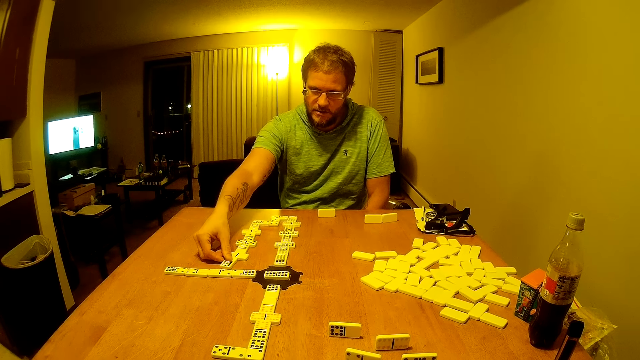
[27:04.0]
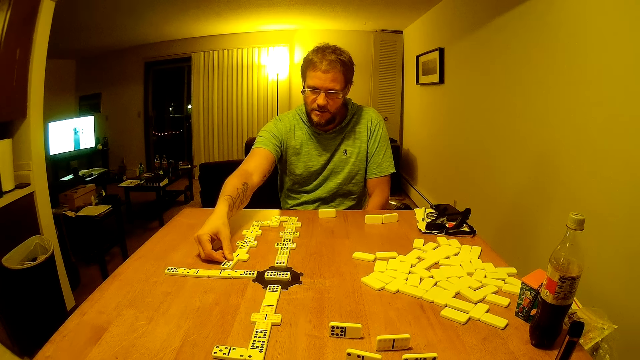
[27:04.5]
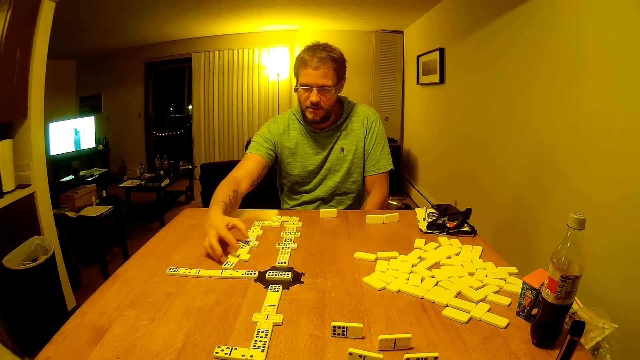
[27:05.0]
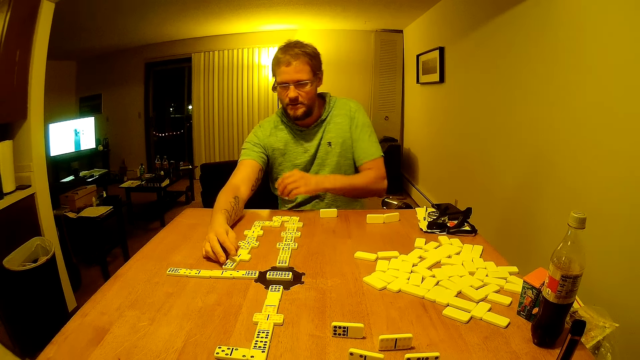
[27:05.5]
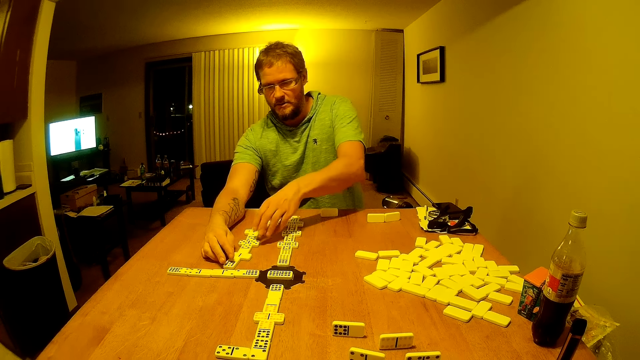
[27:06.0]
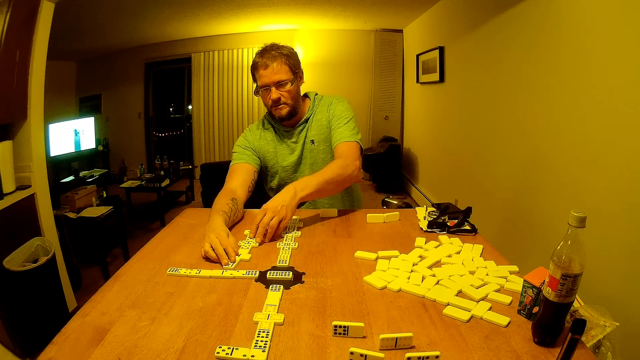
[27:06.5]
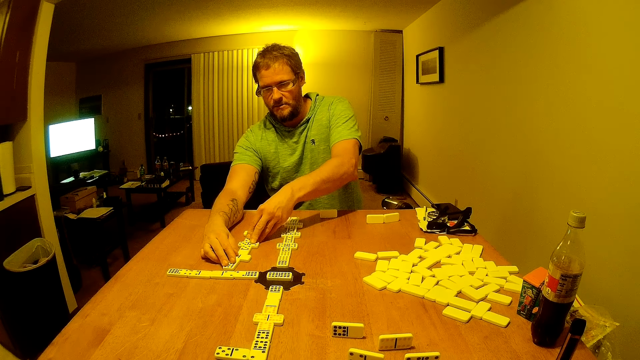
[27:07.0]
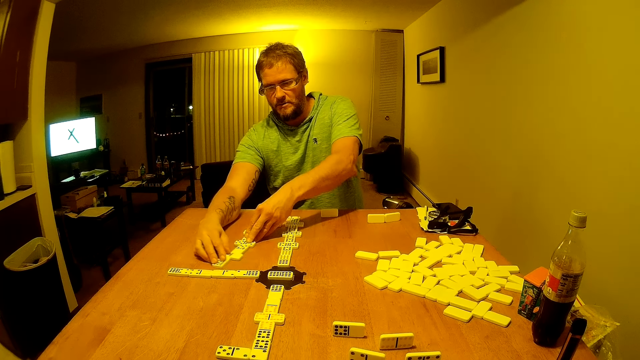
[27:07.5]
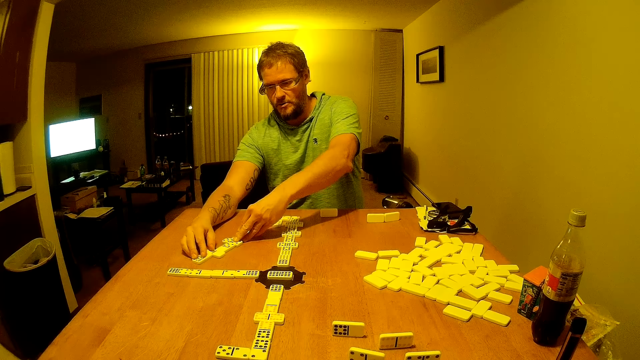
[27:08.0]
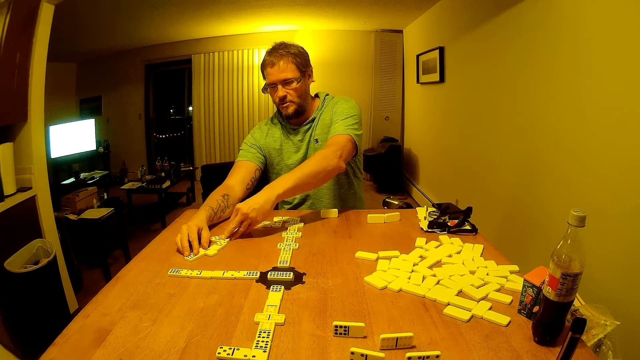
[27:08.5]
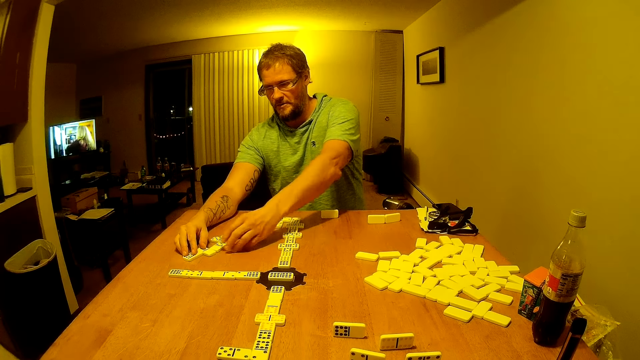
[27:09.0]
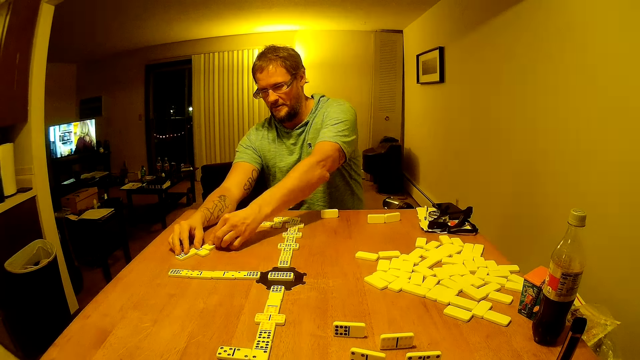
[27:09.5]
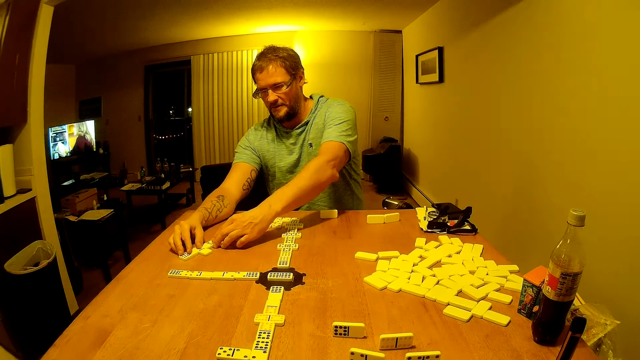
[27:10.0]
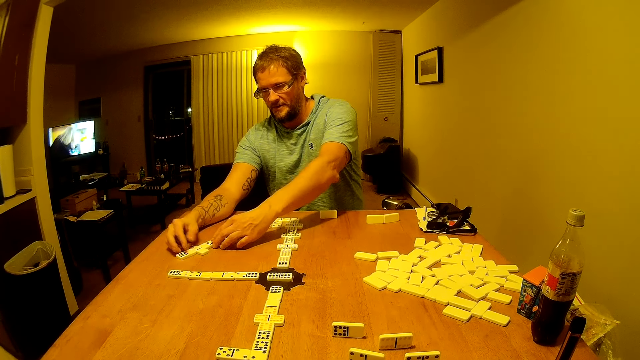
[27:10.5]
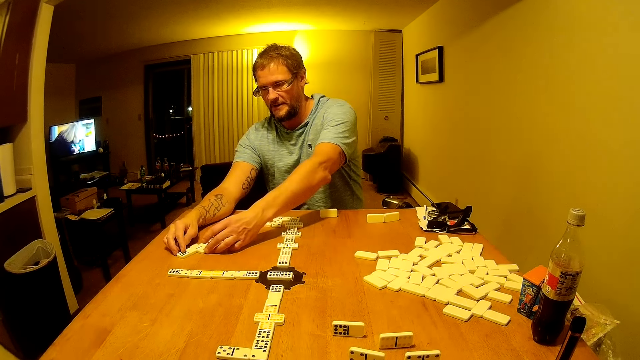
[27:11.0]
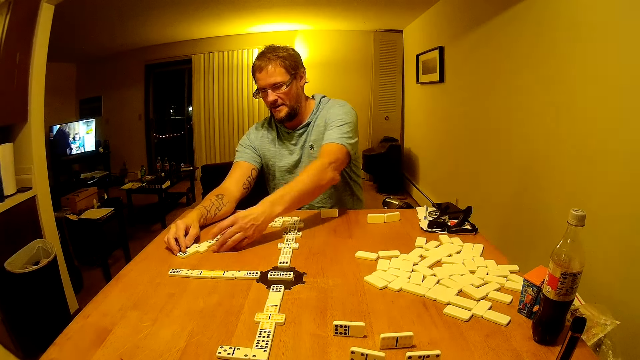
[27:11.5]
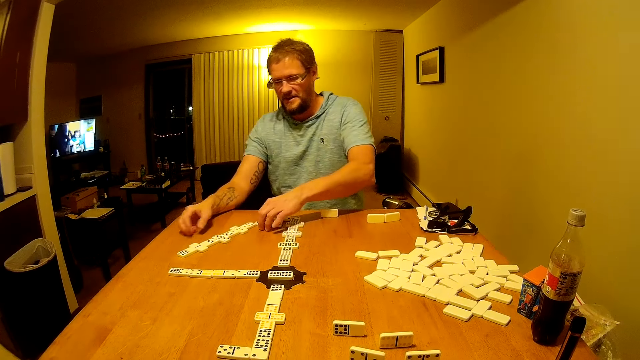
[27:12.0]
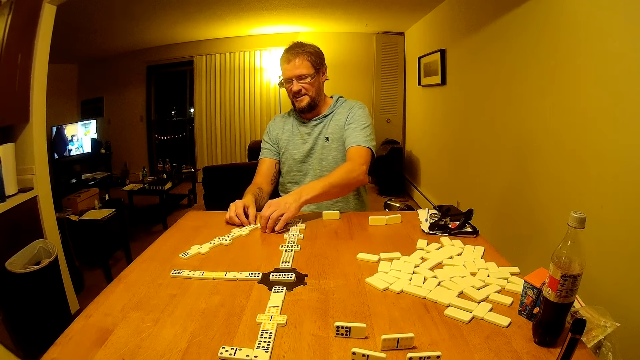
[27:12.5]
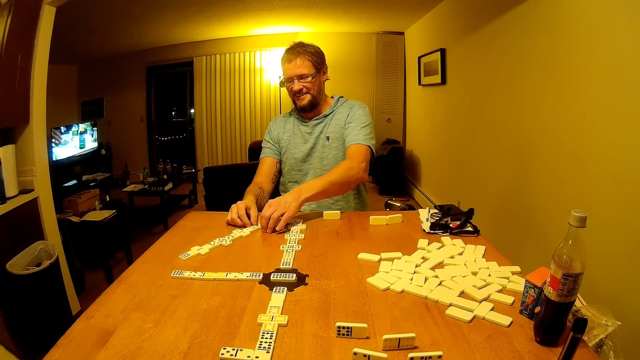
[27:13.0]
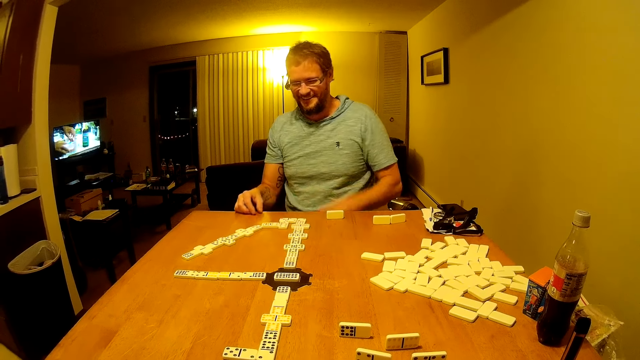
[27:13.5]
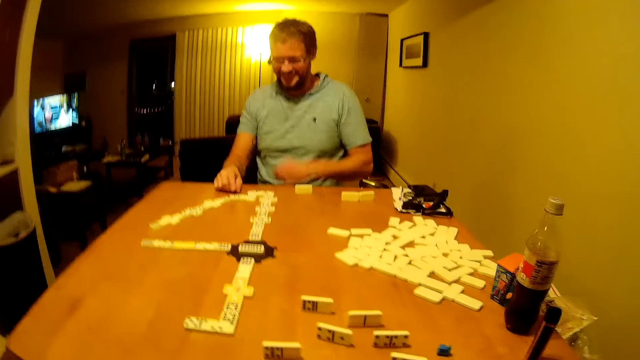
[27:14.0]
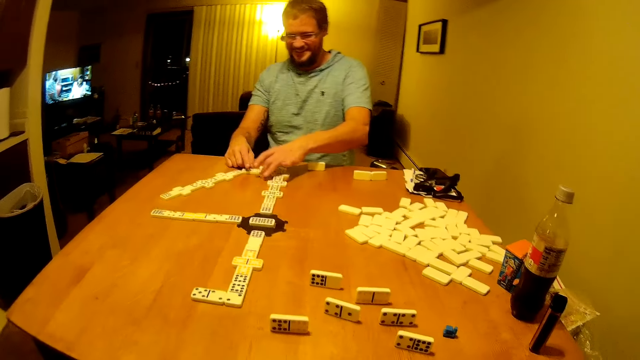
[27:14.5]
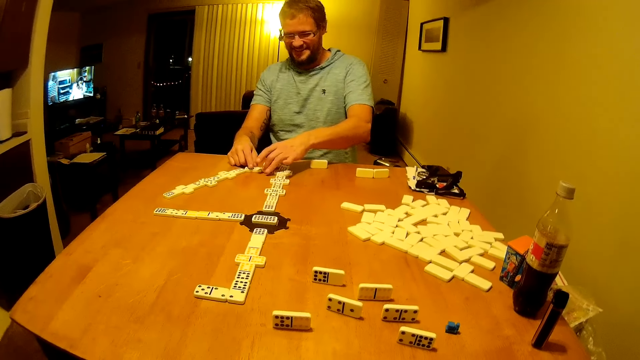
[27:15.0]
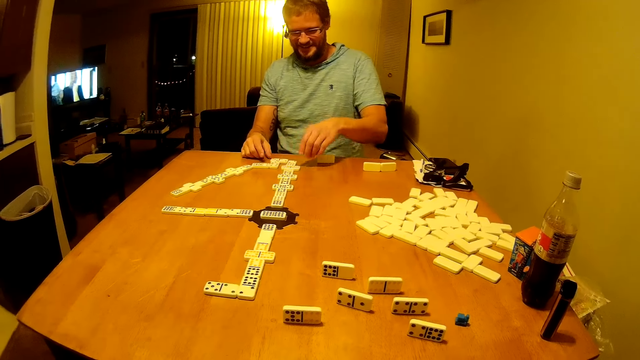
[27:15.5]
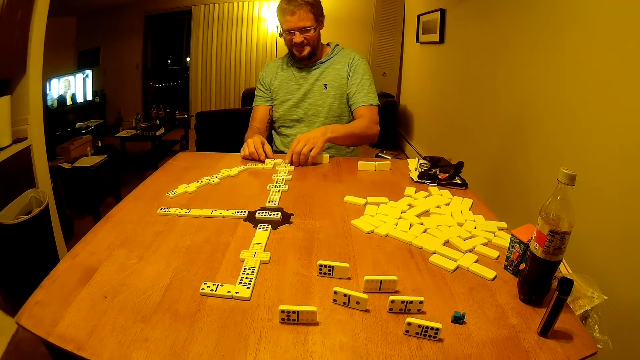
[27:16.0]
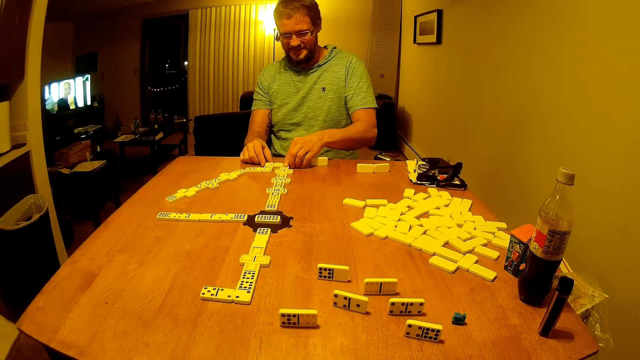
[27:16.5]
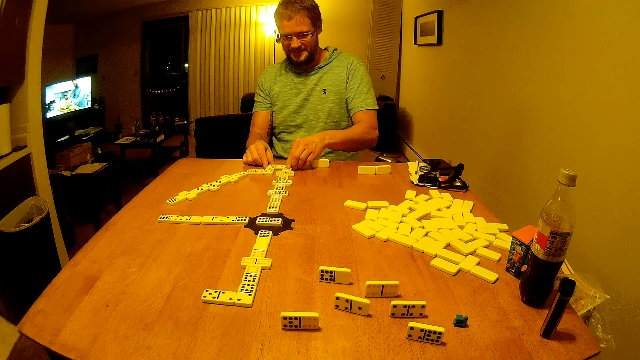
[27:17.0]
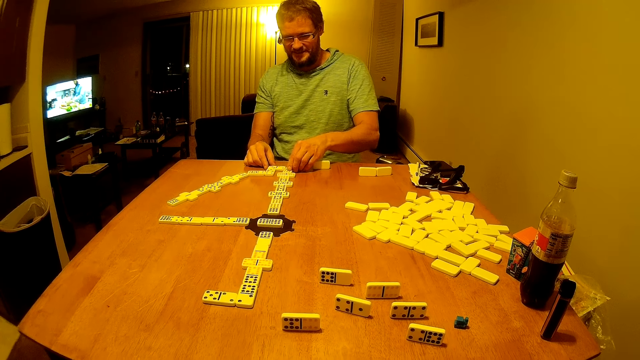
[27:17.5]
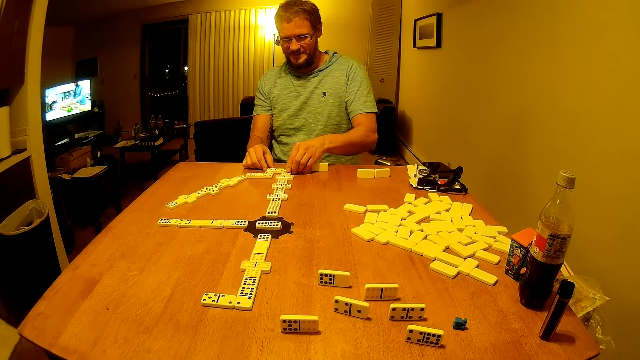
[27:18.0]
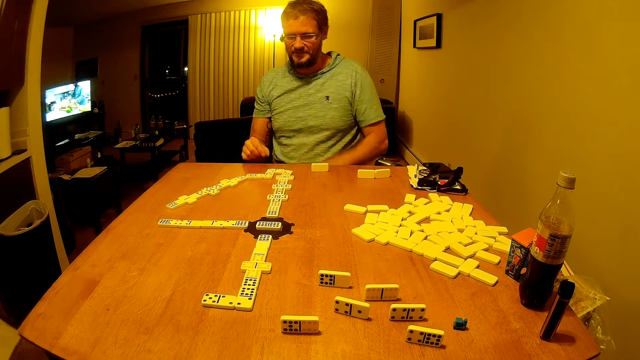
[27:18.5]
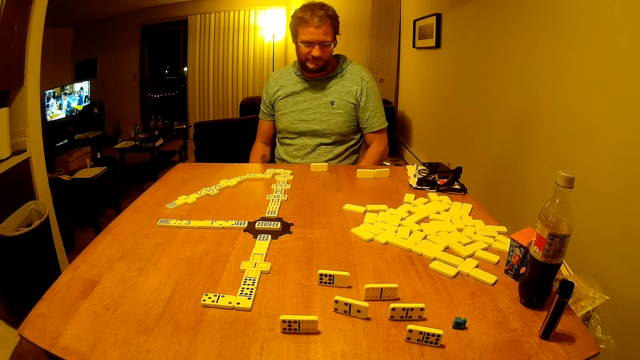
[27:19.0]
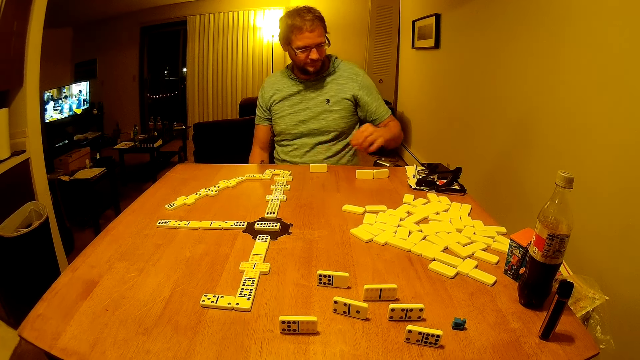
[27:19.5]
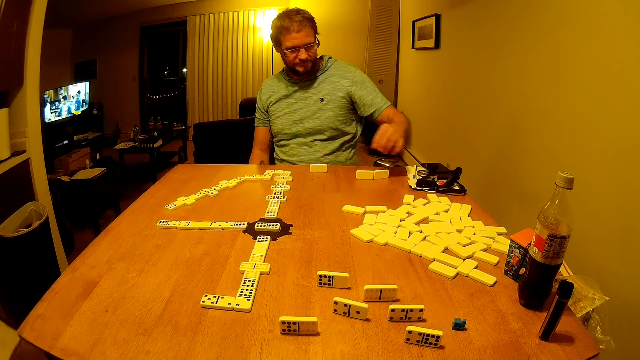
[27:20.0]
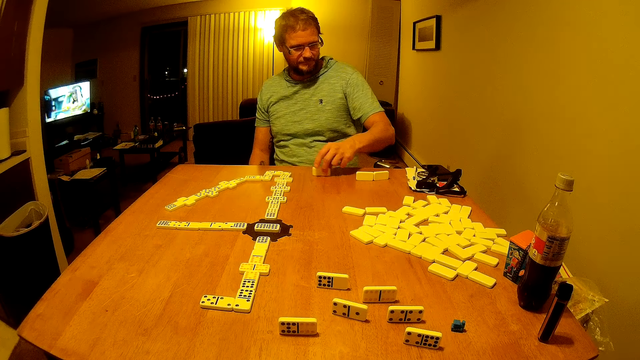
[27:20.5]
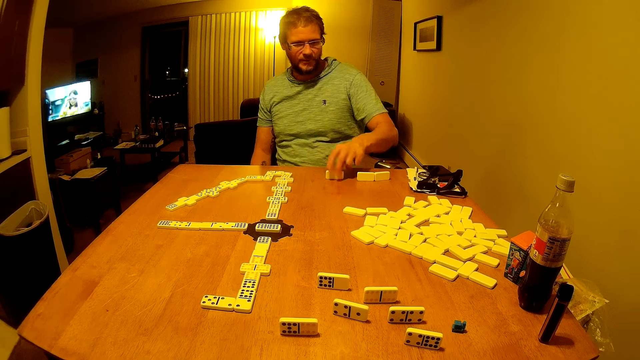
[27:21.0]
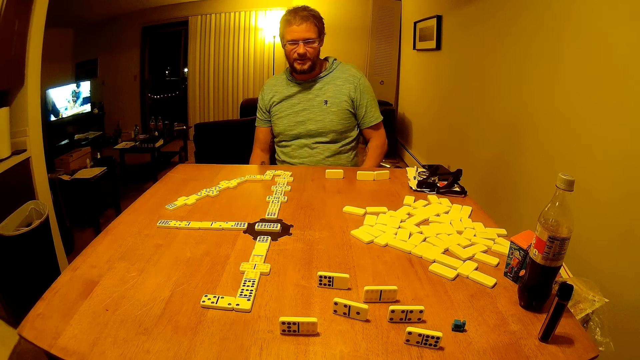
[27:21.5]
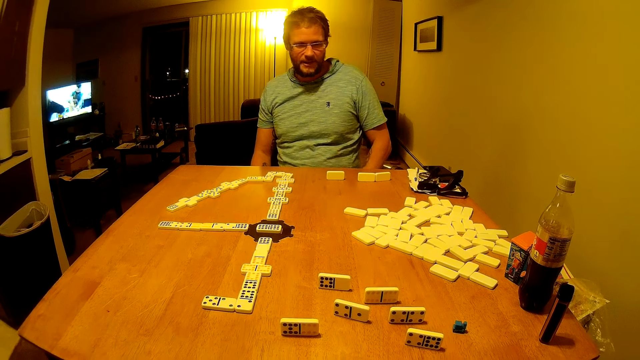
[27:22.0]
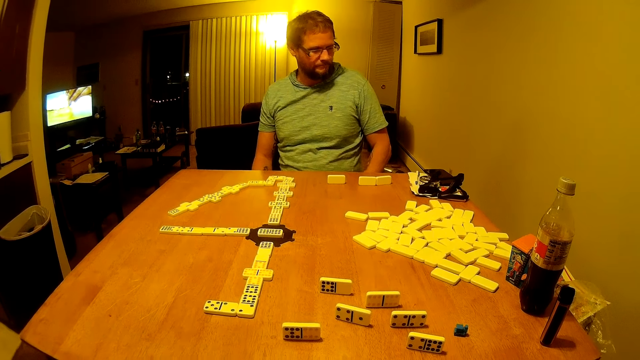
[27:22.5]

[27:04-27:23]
A man moves domino pieces on the table. The man looks around. The man moves the domino pieces on the table. The man looks around. The man moves a domino piece on the table. The man looks around.
